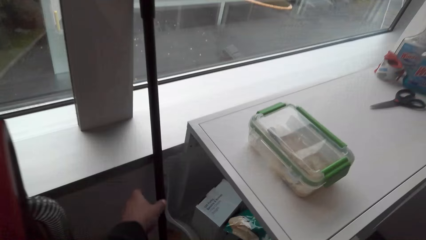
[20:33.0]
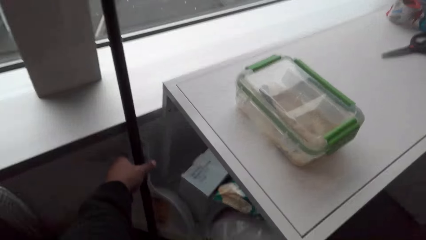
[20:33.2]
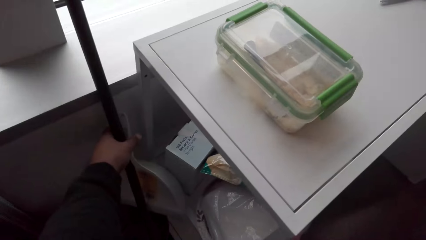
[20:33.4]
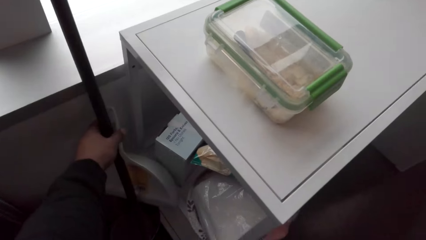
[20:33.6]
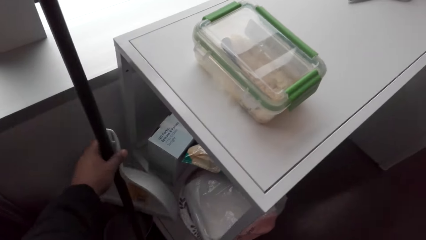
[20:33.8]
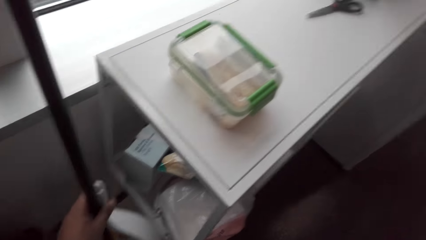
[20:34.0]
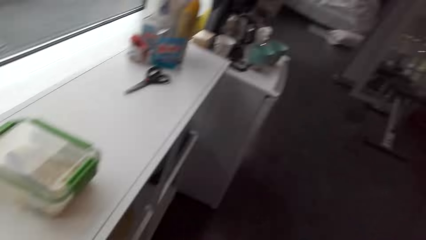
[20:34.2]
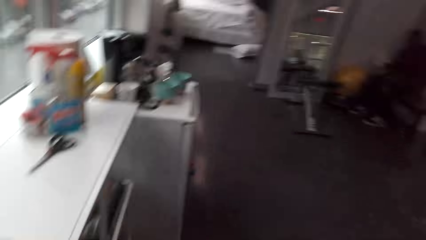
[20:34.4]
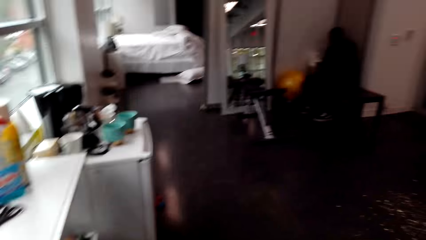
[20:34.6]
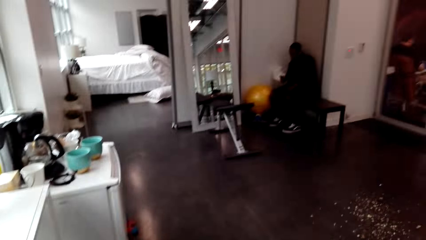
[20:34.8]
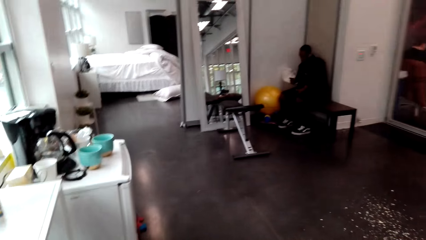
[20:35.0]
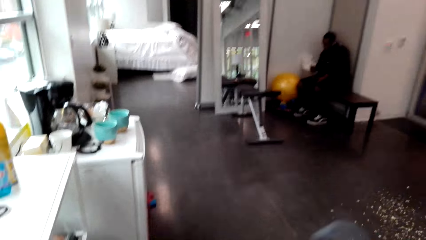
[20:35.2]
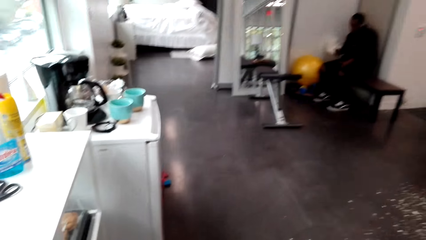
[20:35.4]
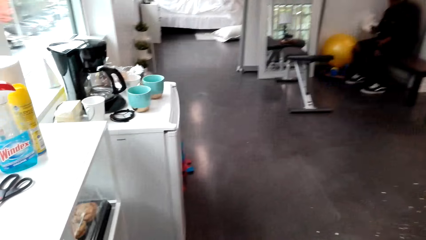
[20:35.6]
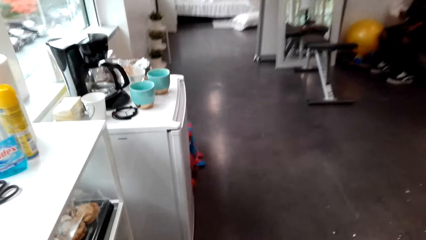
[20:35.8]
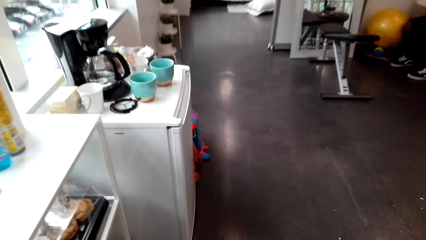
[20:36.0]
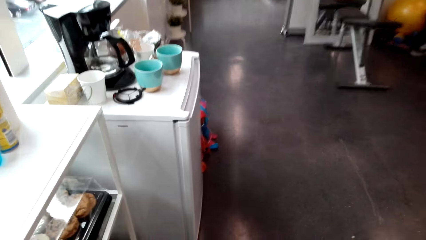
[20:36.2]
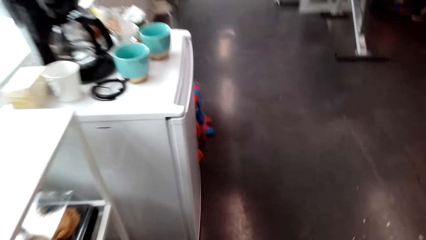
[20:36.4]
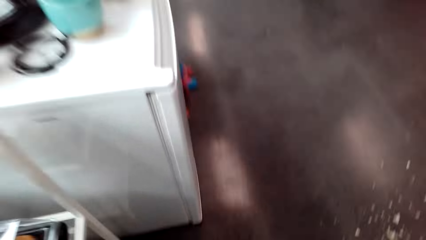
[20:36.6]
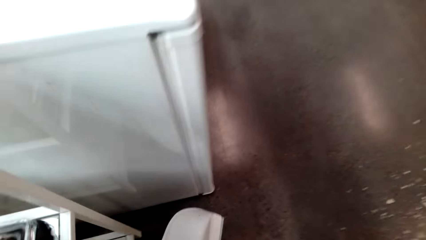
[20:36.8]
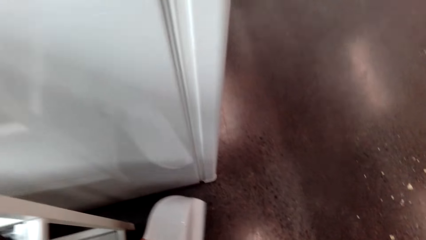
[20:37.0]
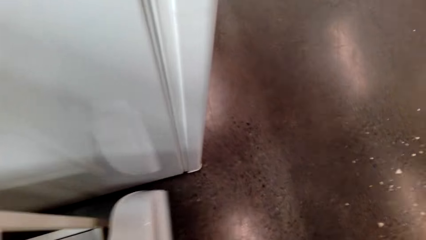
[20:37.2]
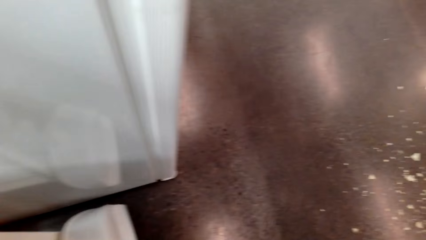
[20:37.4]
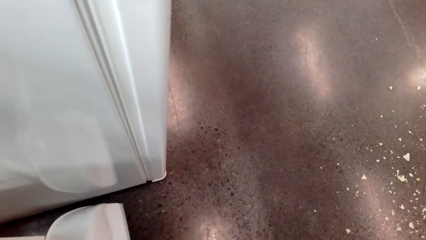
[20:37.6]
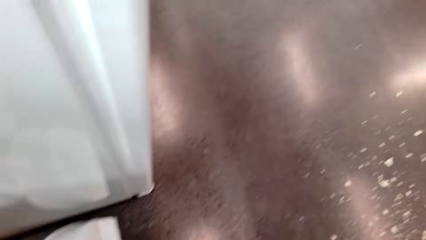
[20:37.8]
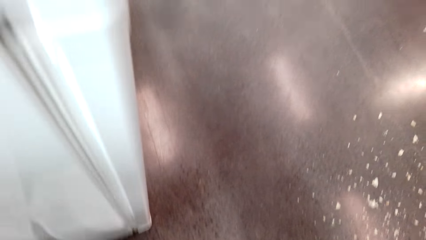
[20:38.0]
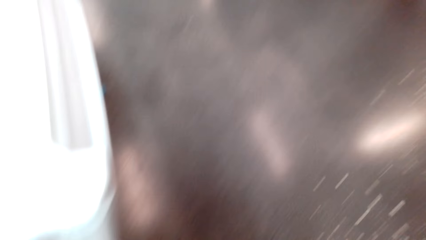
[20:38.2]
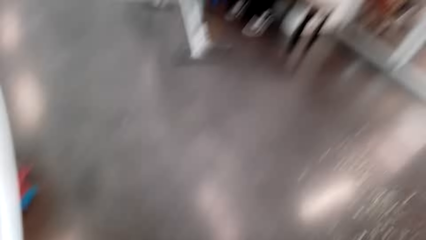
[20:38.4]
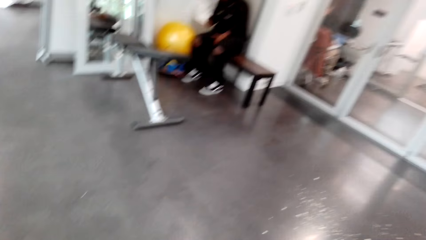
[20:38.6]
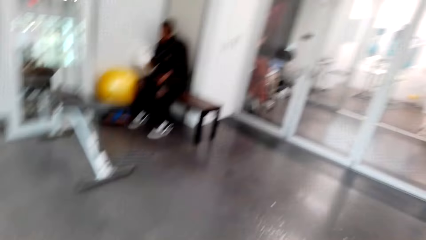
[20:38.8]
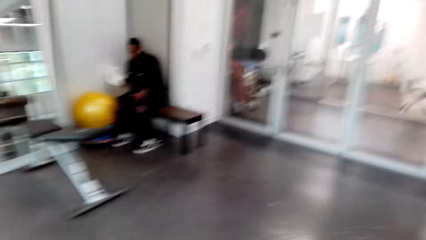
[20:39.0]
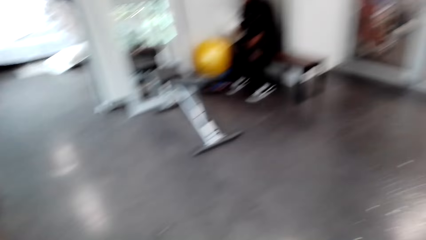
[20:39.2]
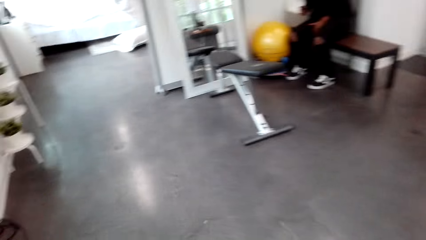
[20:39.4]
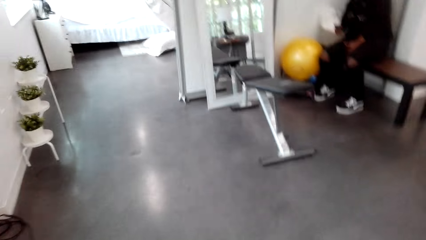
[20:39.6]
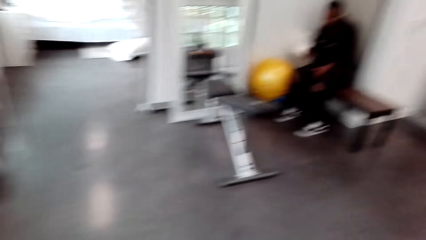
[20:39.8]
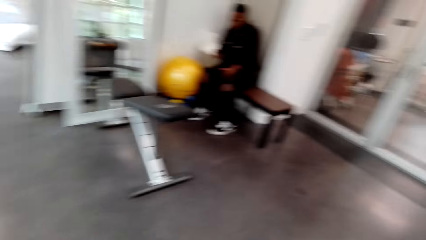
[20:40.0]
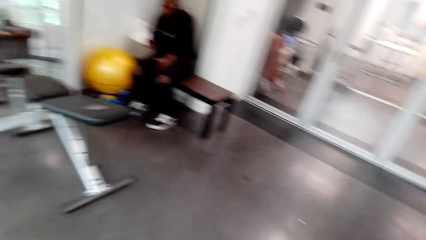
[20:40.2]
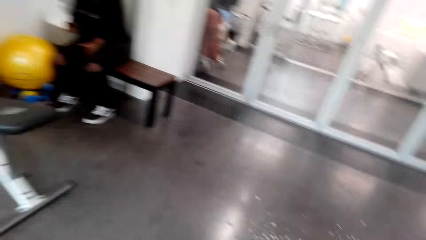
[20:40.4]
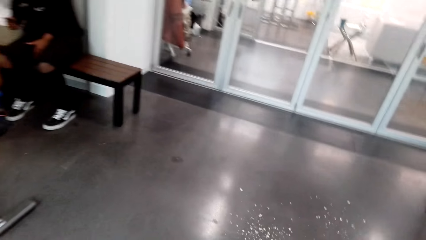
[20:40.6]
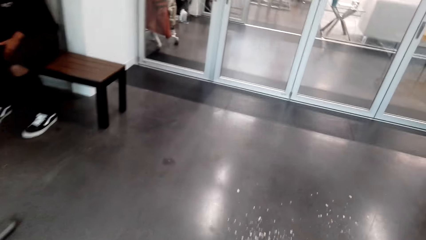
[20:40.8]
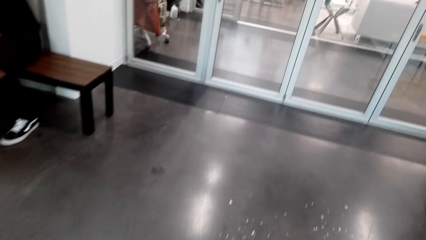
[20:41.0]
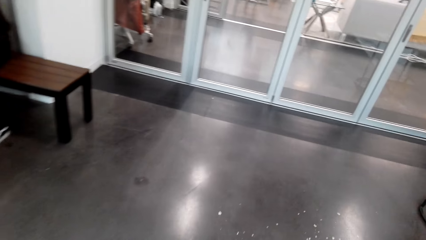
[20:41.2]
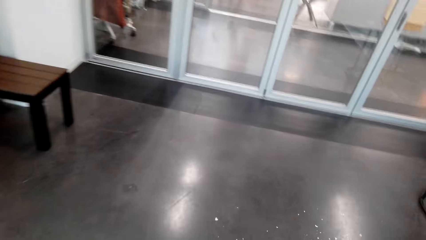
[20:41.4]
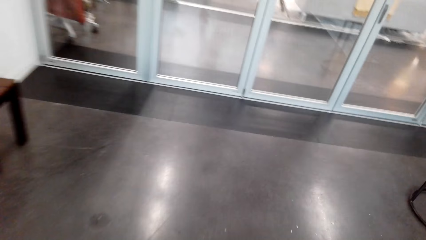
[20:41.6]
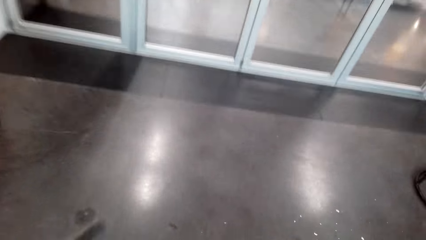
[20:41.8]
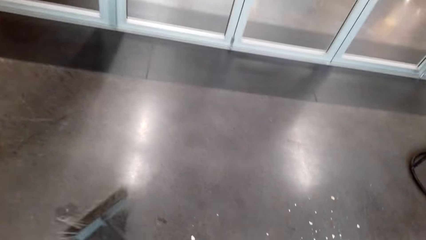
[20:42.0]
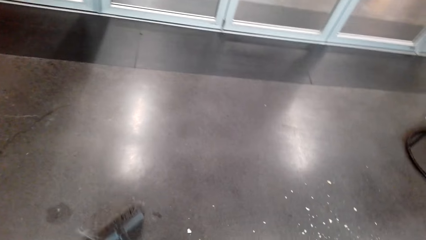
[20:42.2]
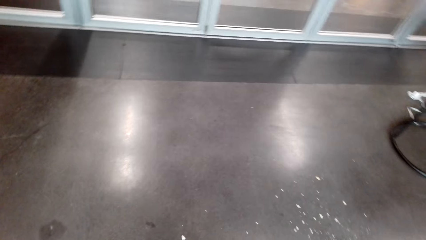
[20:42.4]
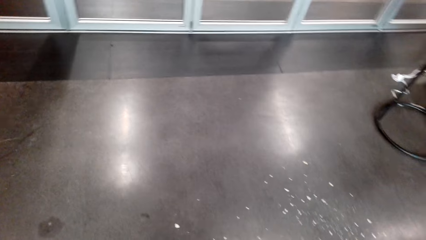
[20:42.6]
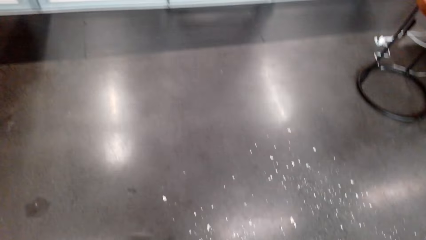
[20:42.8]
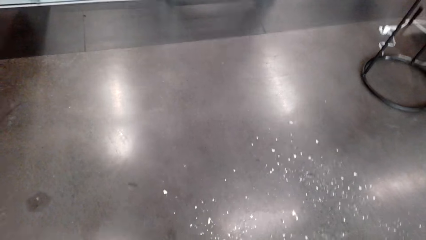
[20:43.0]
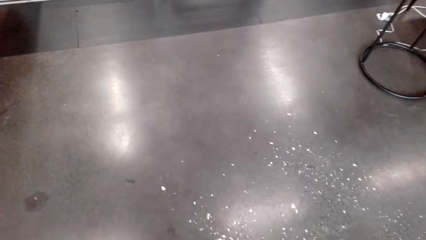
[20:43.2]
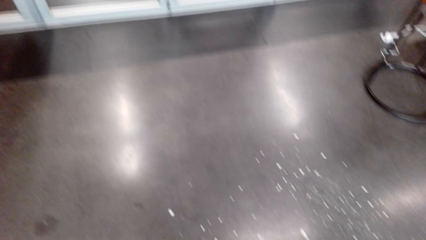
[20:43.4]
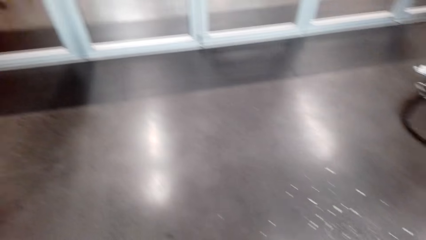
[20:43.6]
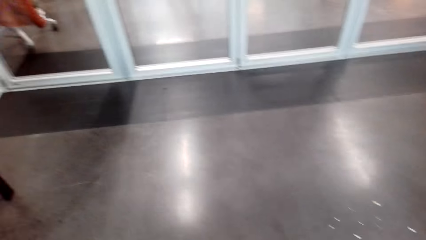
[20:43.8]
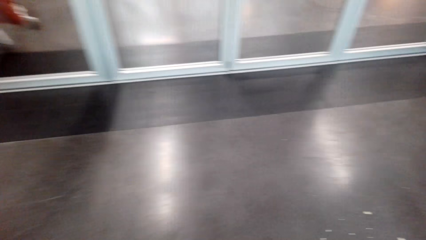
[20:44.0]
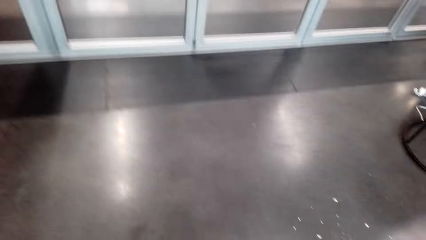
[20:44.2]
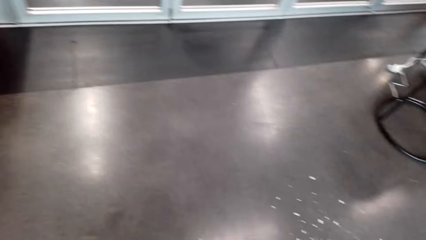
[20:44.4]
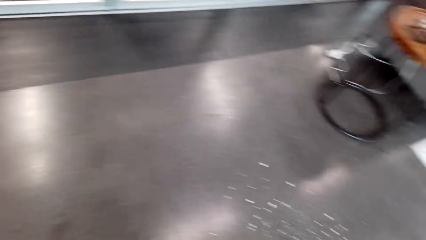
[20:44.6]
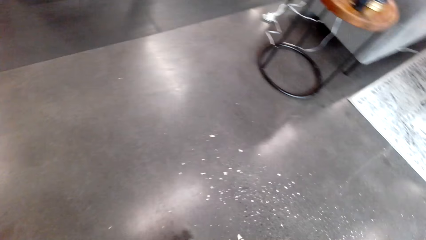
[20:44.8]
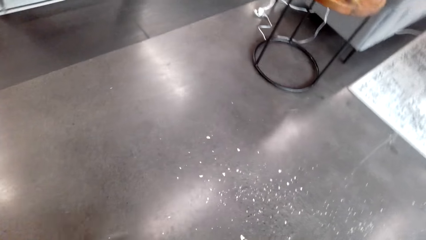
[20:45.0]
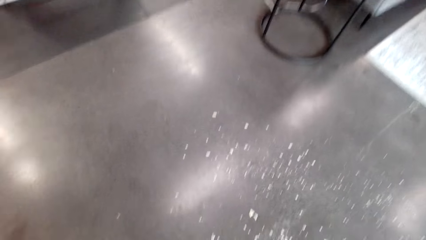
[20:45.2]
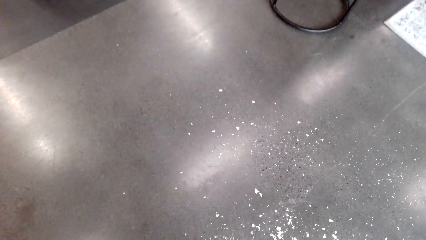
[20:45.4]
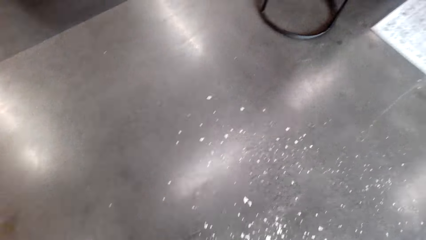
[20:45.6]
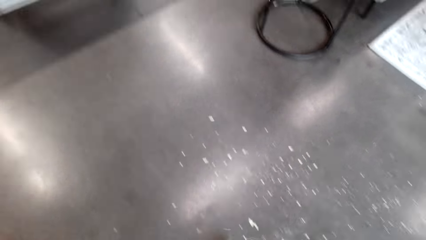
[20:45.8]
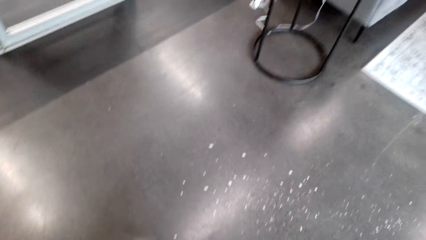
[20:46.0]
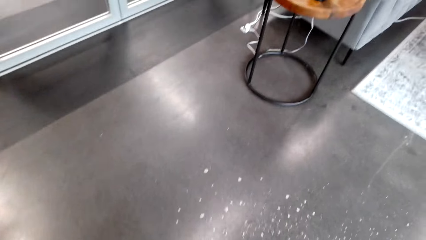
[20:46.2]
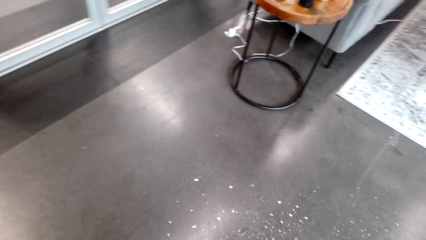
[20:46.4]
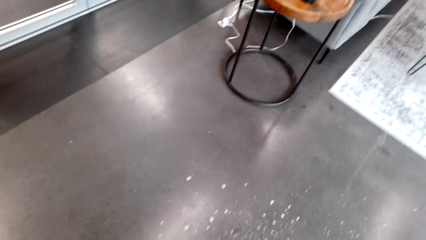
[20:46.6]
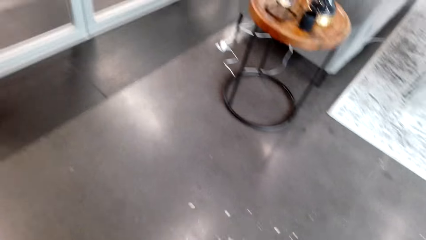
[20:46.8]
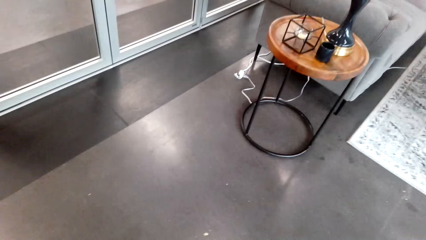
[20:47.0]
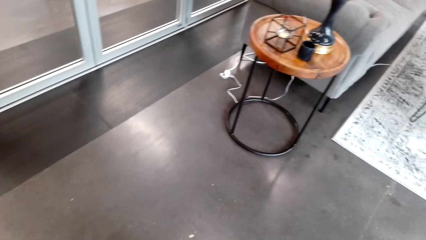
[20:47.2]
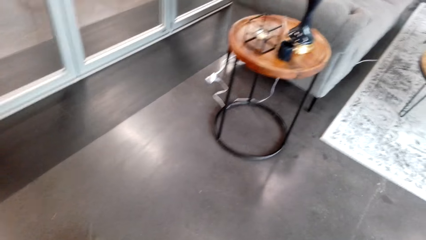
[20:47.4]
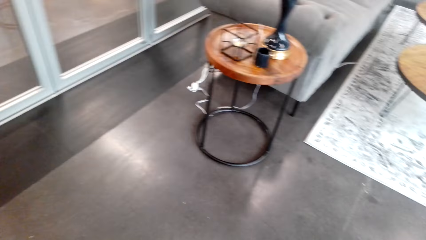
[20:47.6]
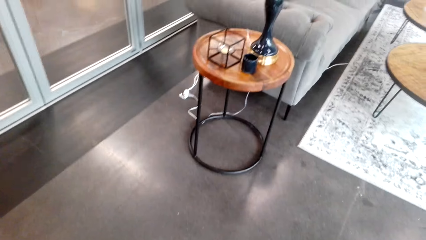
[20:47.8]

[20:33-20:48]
The camera wearer holds the mopper with the left hand. They pick up a broom from the wall. A person sits across the room. The camera wearer walks in the room. The person sits on a bench in the room. The camera wearer sweeps the floor.
